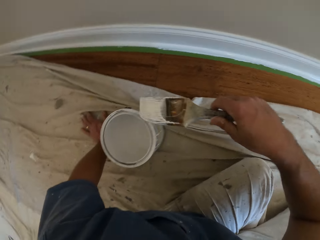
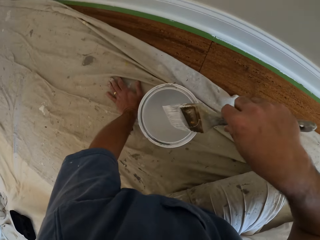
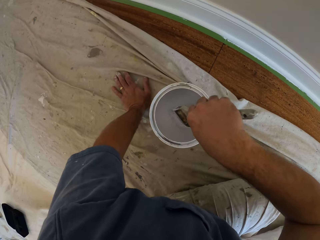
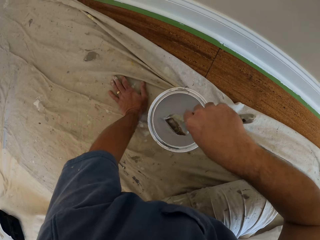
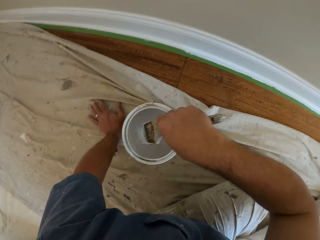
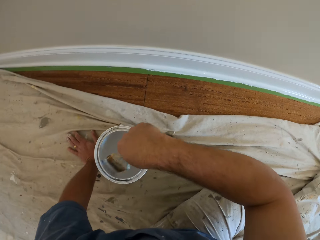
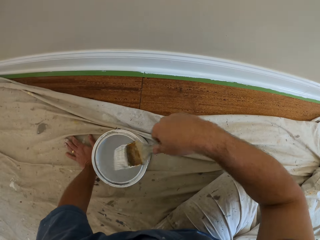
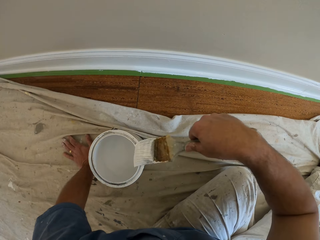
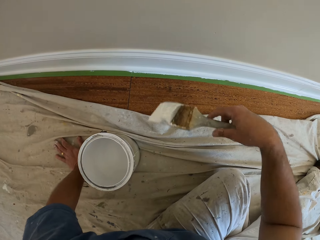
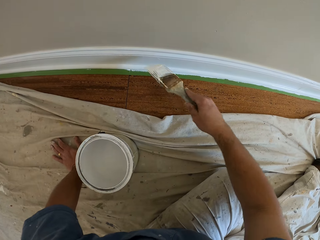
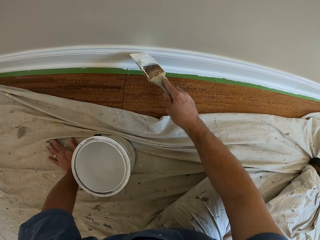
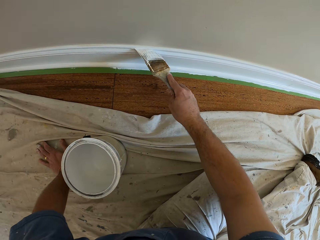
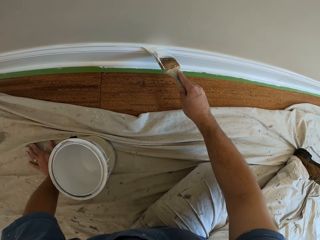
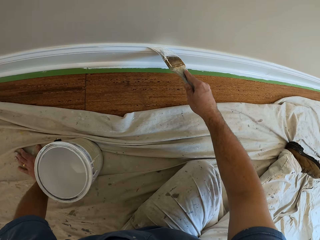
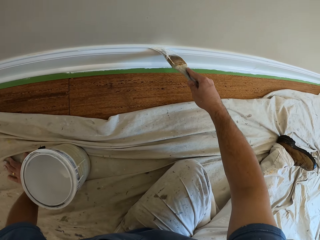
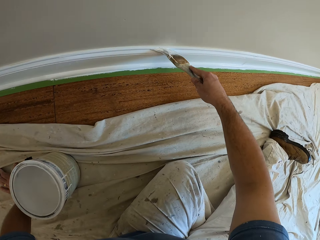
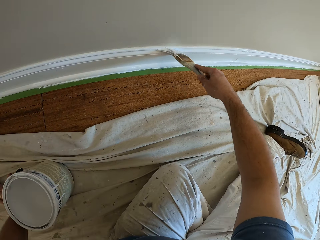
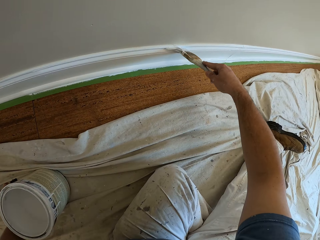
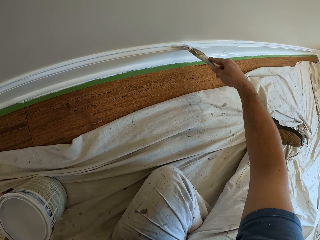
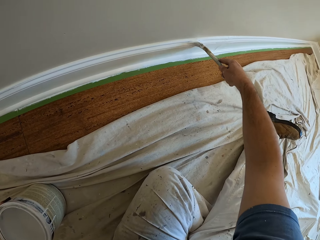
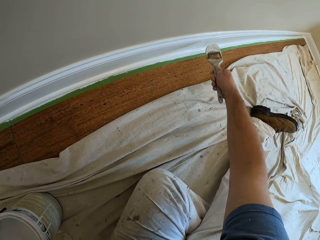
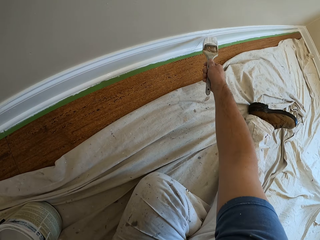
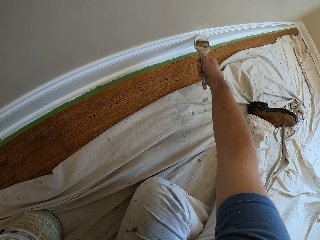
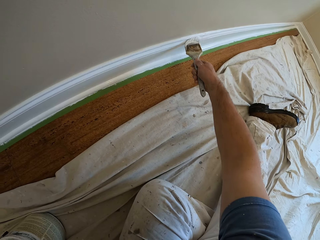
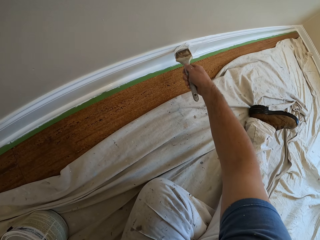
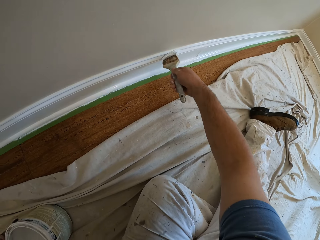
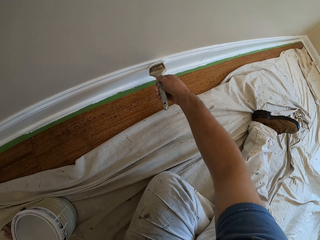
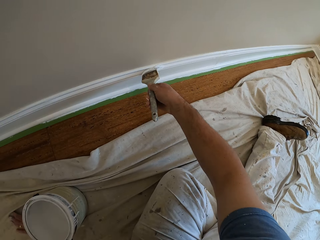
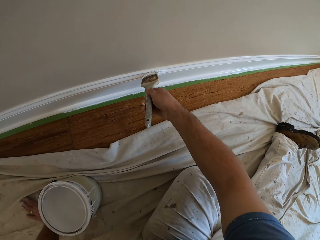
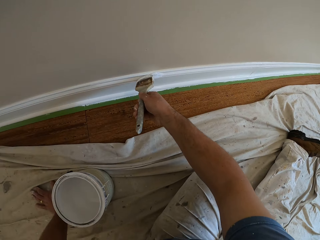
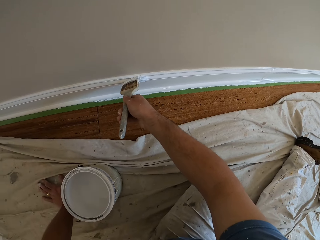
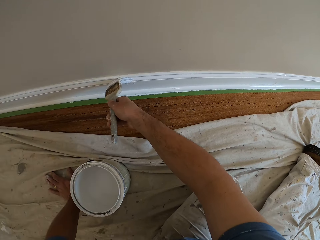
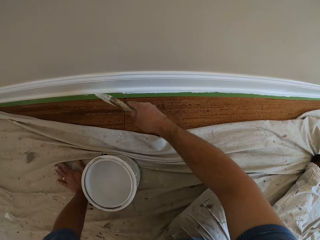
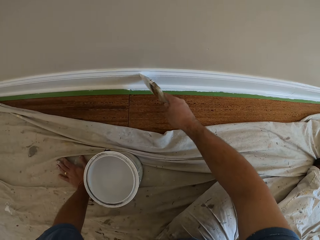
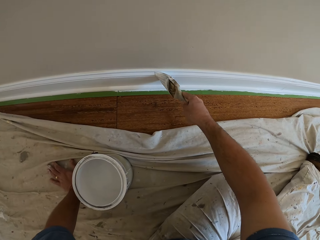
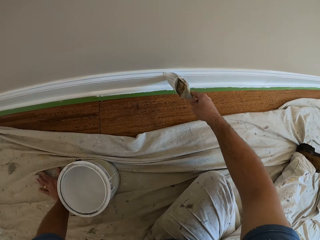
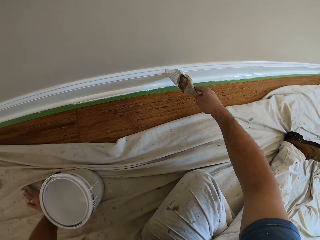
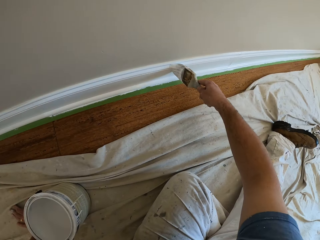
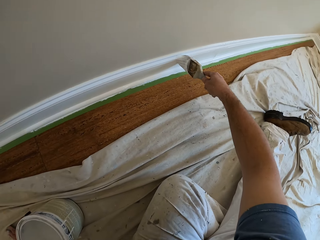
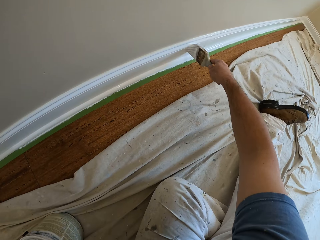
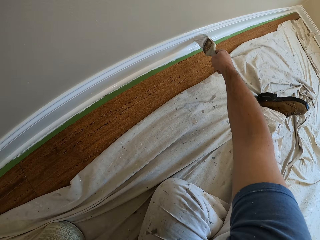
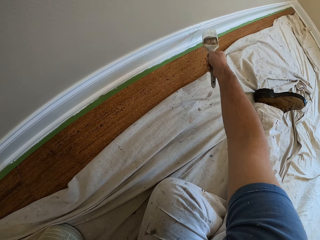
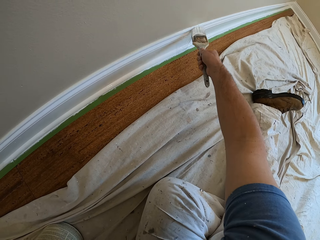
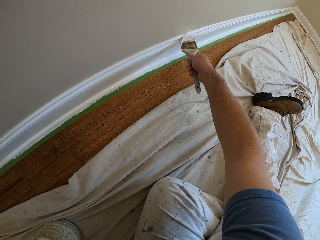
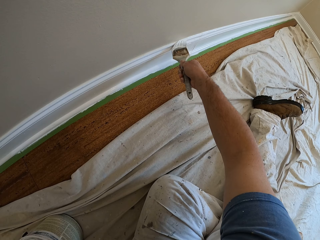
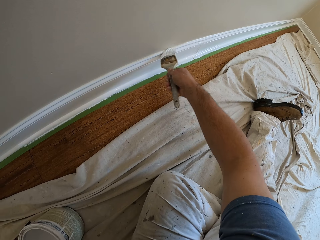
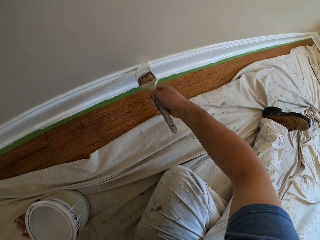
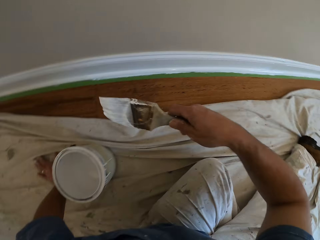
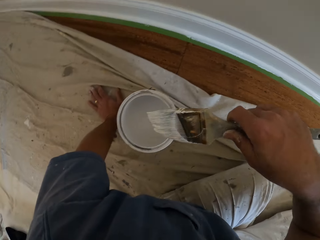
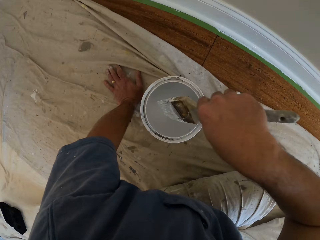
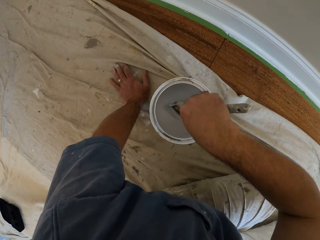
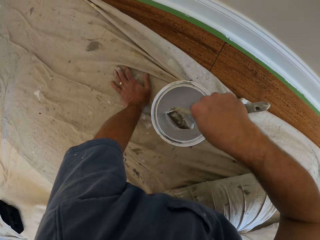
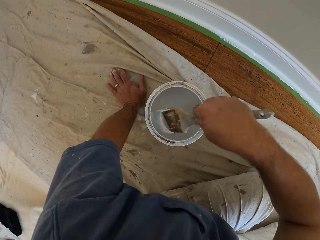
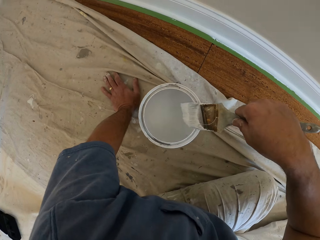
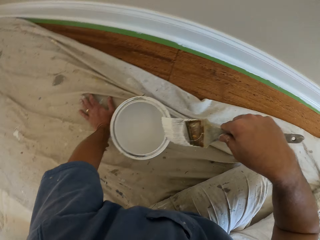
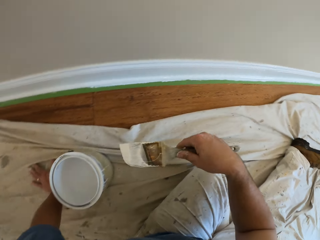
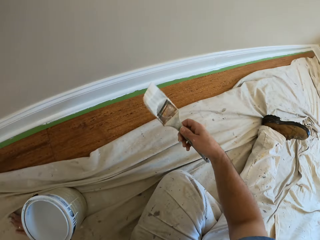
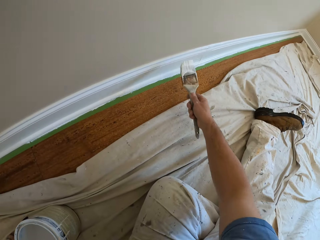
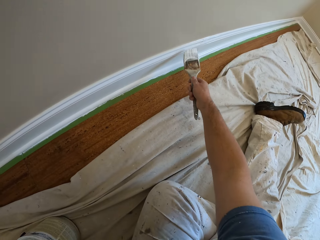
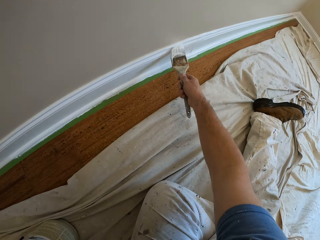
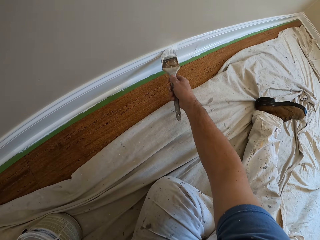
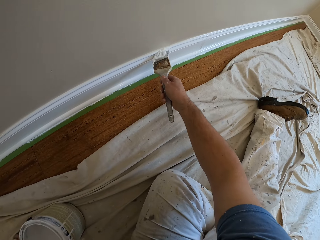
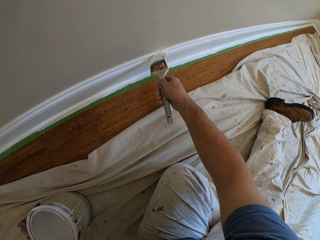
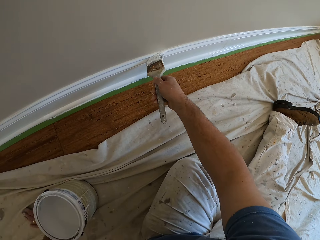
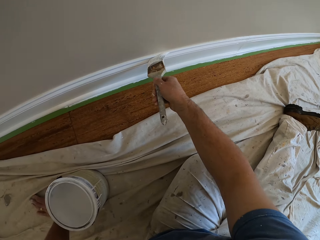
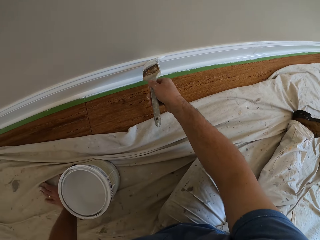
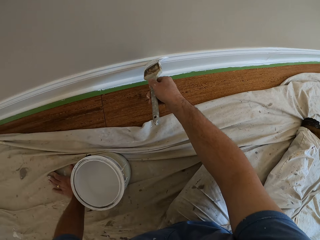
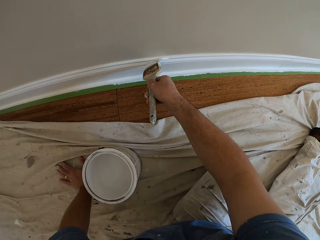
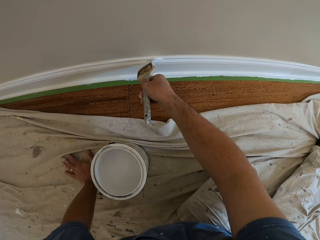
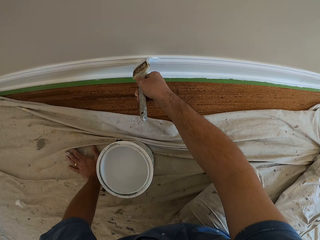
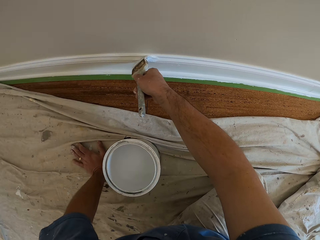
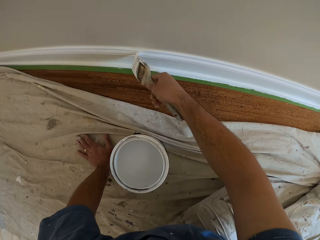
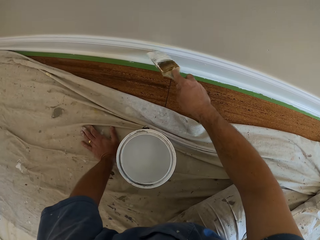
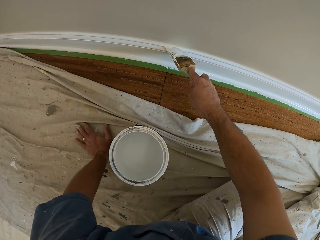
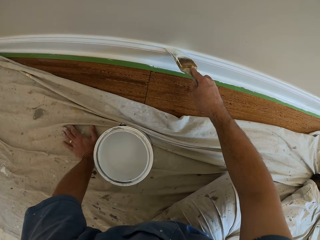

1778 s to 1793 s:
The camera wearer dips the paint brush into the paint container. They paint the edge of the skirting of the wall. They dip the paint brush into the paint container. They paint the edge of the skirting of the wall.

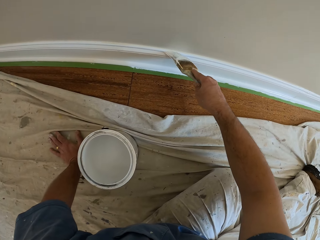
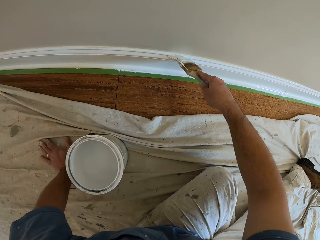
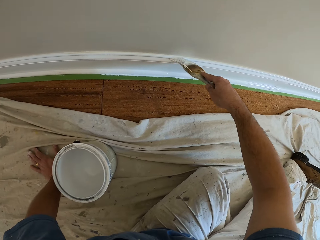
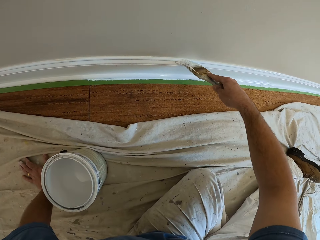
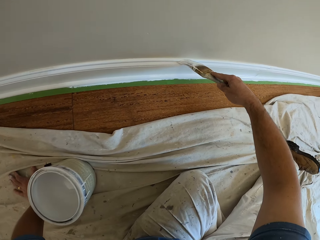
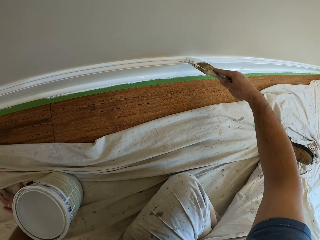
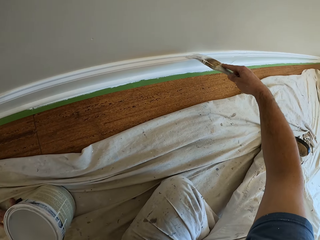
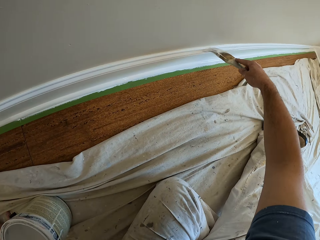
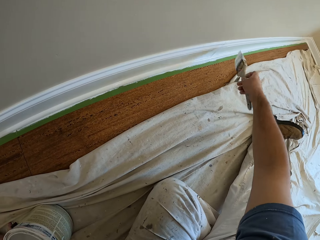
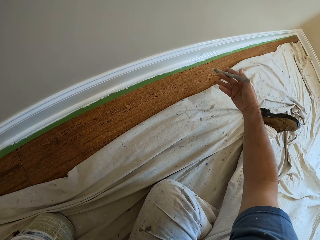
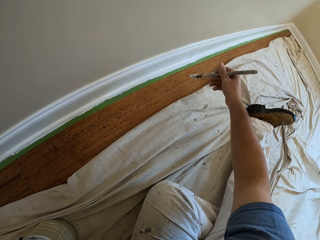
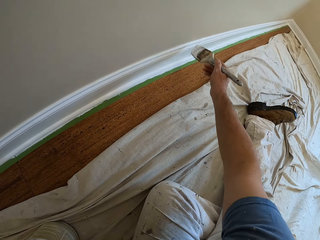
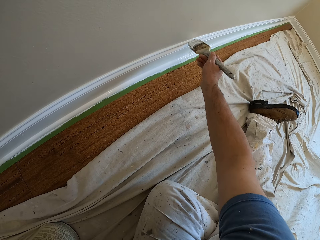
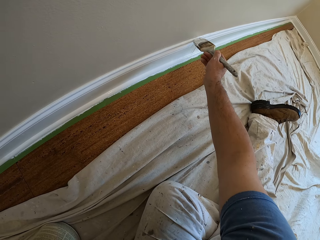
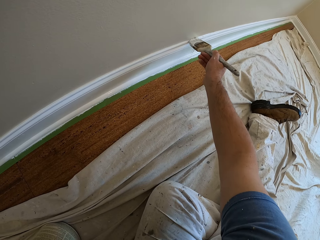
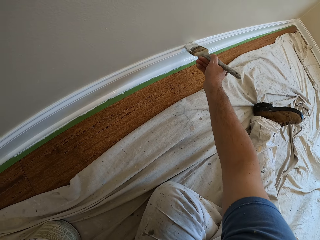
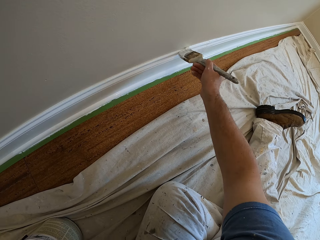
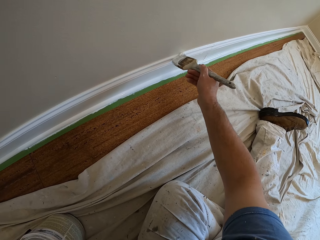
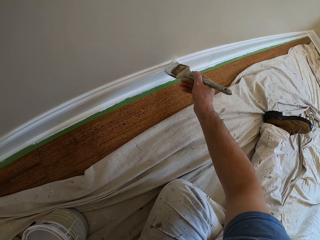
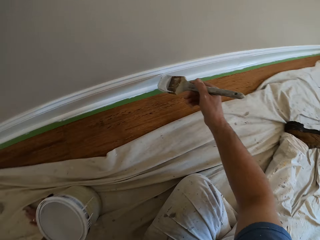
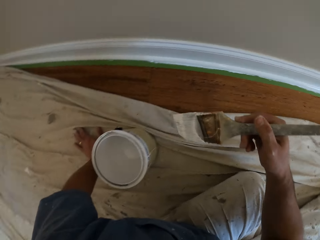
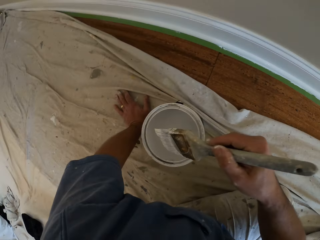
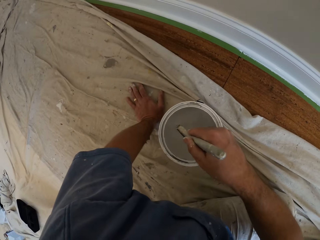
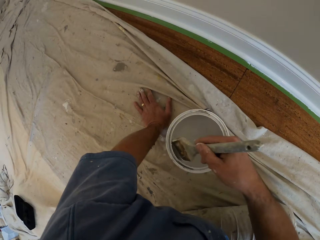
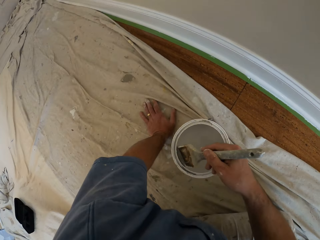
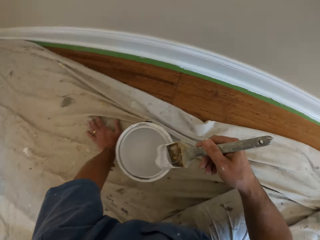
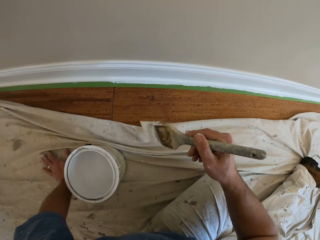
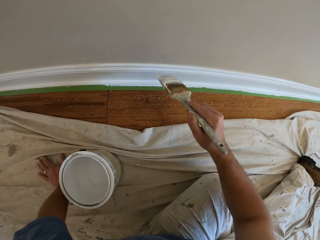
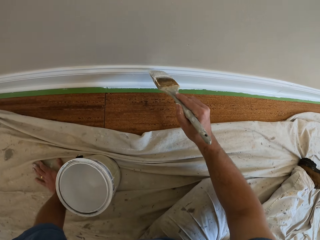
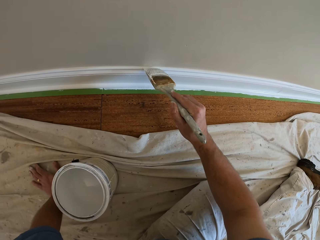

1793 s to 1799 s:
The camera wearer dips the paint brush into the paint container.
